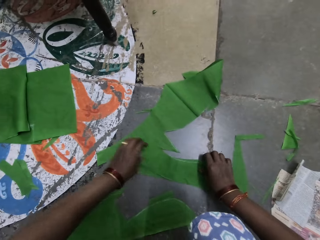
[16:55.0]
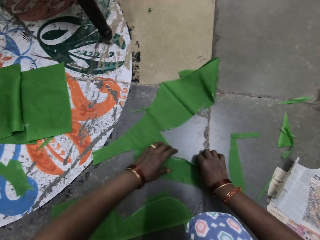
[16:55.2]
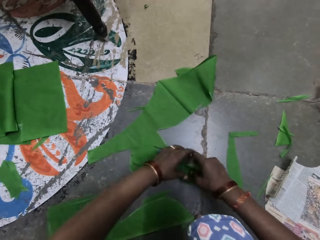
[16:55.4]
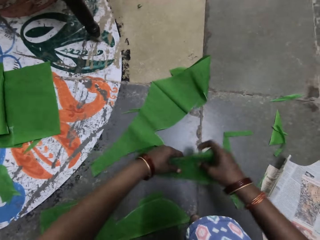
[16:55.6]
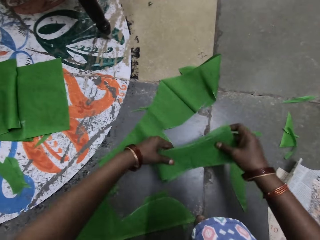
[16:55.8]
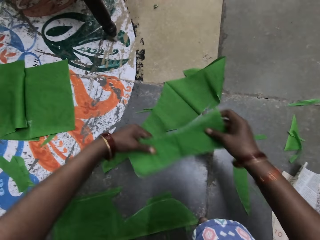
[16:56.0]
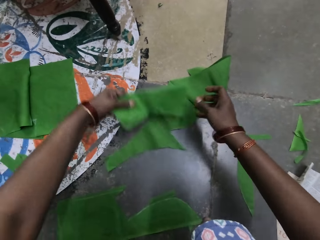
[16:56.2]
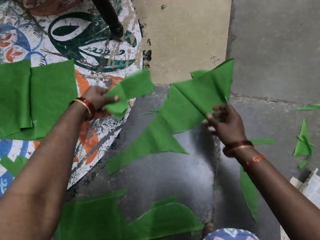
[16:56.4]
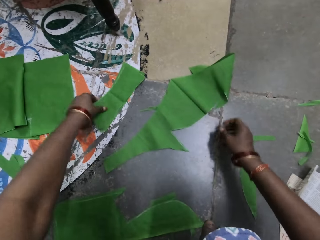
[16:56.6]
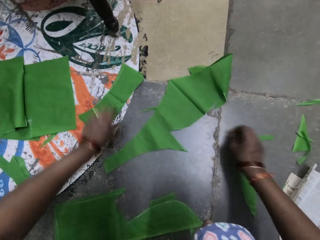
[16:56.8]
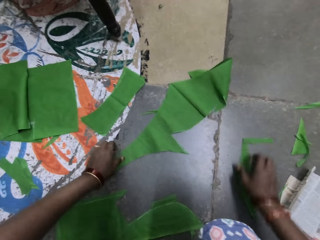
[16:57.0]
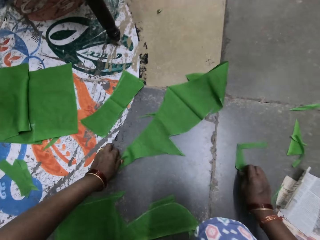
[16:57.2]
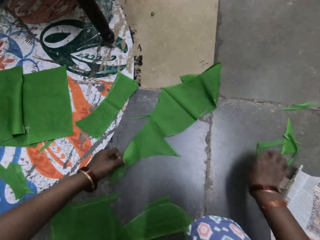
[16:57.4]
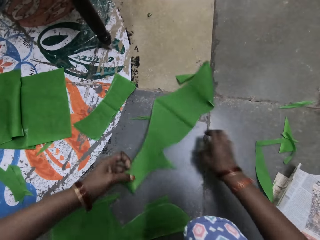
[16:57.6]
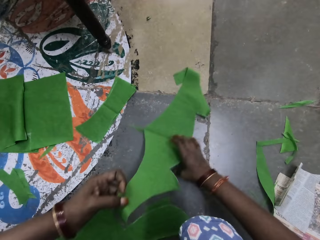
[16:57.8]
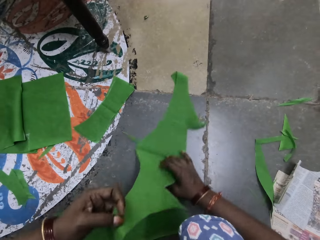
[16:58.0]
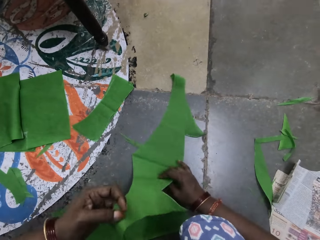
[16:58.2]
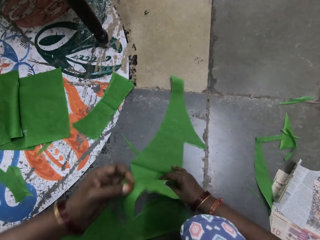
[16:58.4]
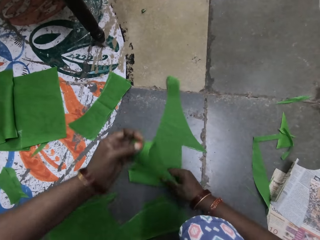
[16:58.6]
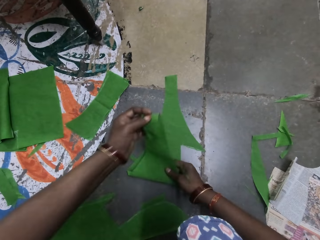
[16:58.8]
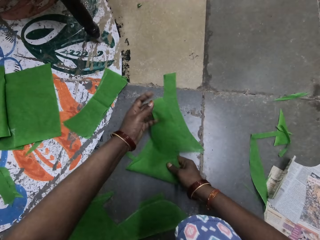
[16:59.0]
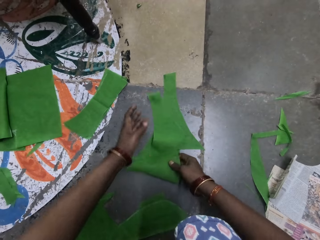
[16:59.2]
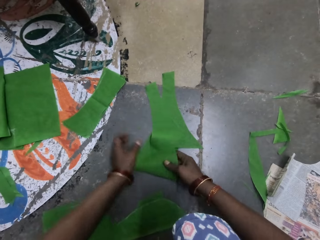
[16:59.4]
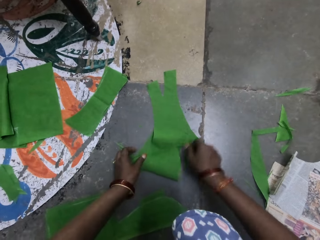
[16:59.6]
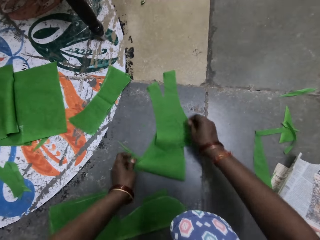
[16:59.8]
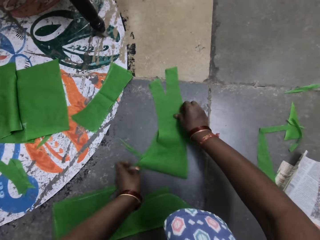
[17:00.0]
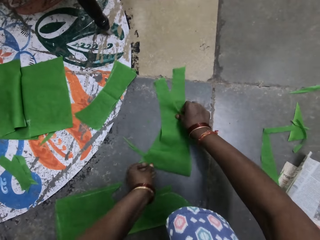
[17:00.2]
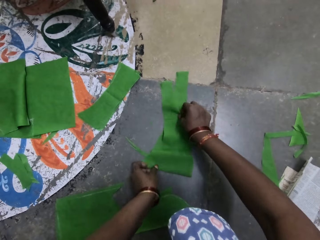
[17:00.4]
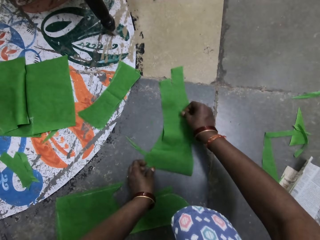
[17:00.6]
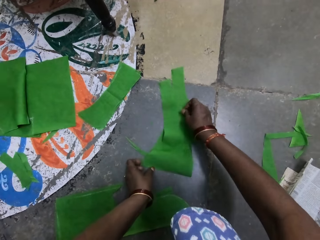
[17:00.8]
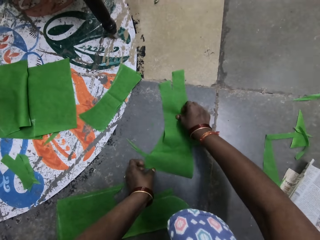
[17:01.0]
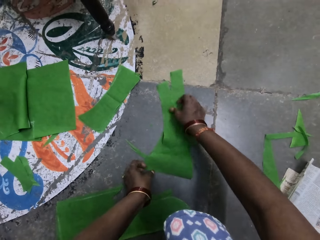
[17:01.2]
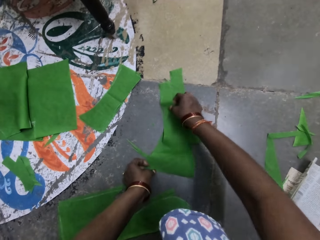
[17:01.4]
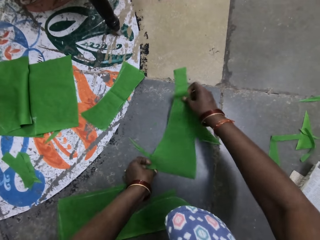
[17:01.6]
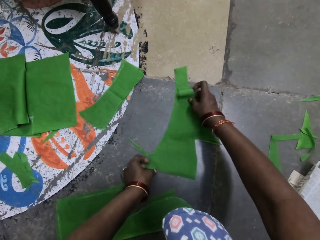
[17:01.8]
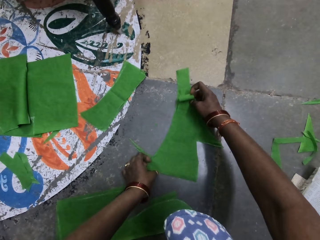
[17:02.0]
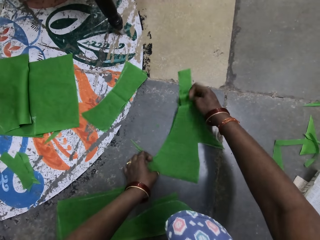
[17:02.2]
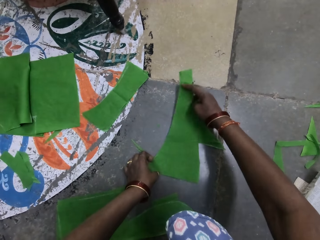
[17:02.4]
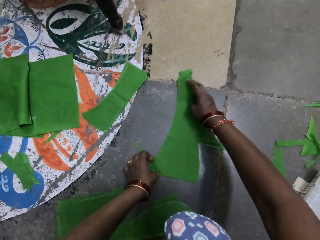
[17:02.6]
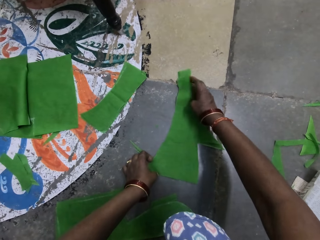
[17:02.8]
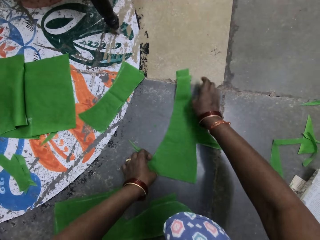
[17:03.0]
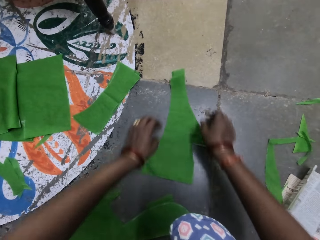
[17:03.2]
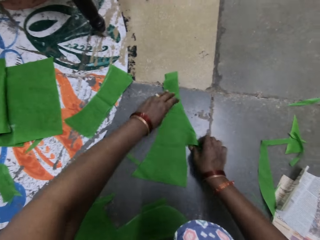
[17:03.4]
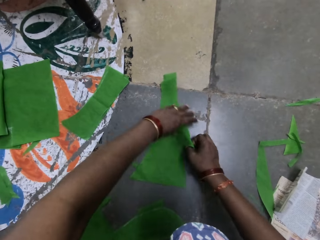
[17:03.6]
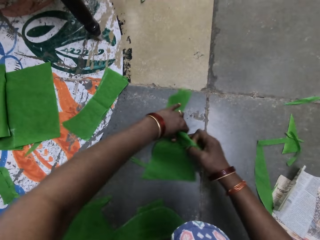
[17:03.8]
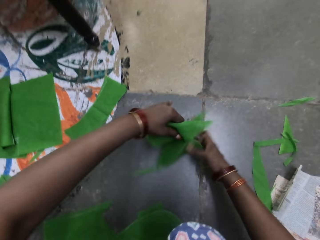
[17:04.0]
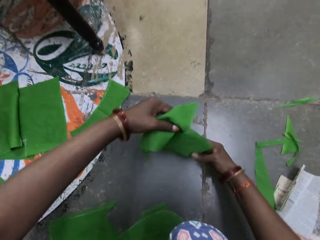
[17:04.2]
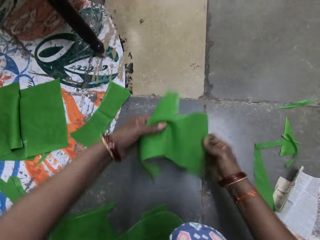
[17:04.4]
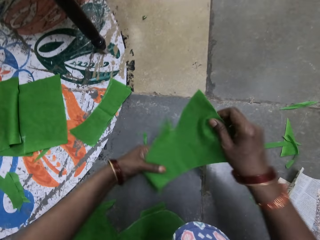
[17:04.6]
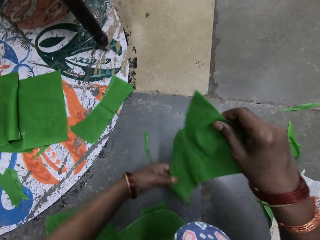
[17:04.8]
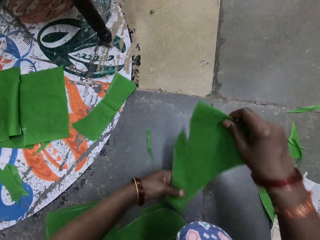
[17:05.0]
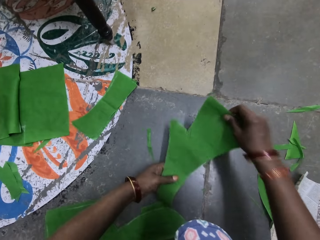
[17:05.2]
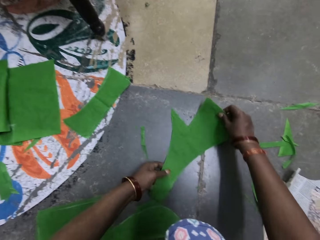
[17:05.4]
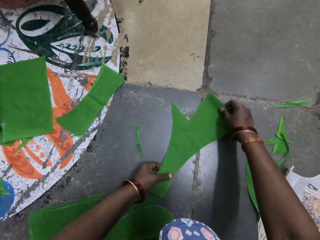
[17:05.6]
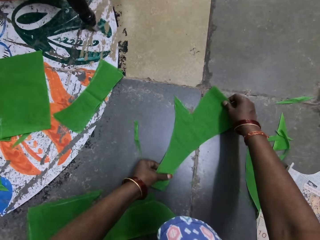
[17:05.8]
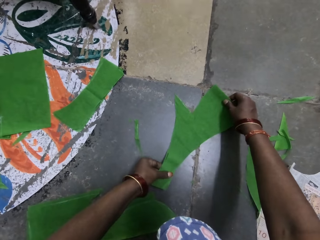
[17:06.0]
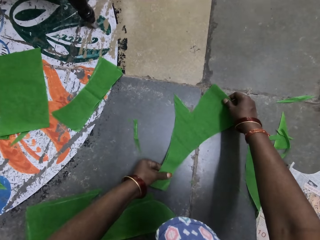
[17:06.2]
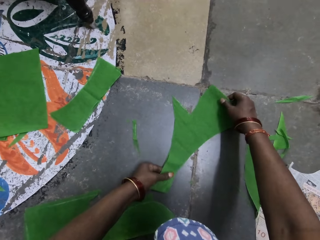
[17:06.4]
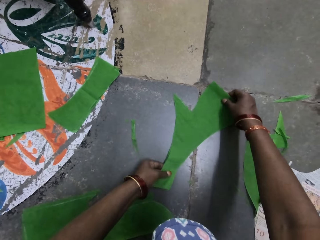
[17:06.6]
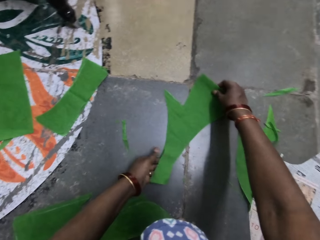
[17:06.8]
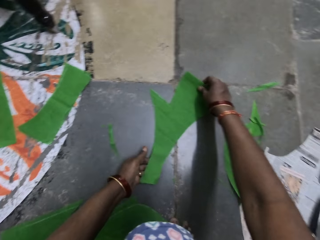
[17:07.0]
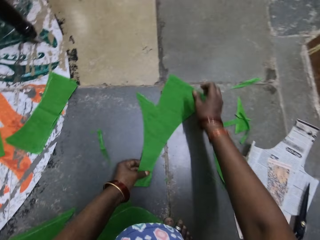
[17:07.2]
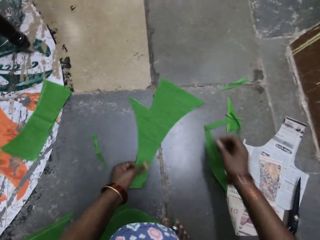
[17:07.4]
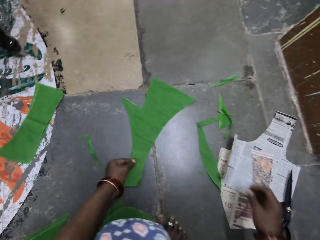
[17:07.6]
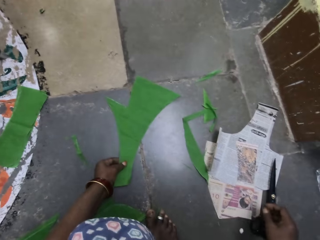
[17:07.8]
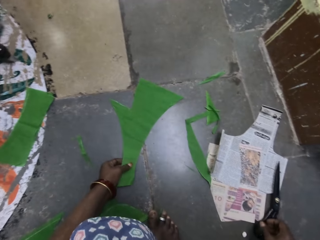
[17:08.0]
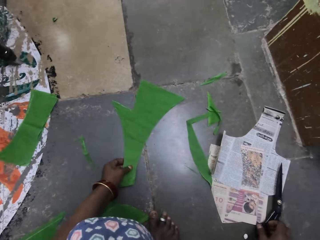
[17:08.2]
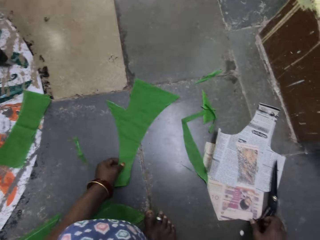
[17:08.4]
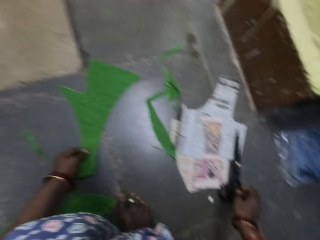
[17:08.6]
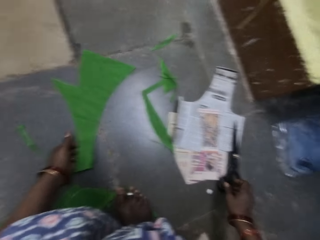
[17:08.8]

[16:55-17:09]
The camera wearer picks up cloth pieces or silk fiber. He adjusts the silk fiber with both hands. He puts down the silk fiber on the floor with his left hand. He adjusts the cloth pieces on the floor. He pushes aside the silk fiber with his right hand. He folds the silk fiber with his left hand. He adjusts the silk fiber with his right hand. He lifts the silk fiber with both hands and puts down the silk fiber with both hands.

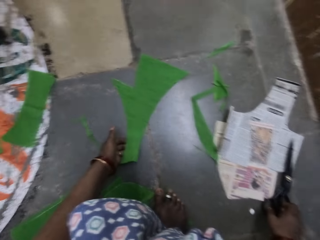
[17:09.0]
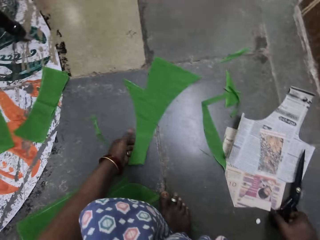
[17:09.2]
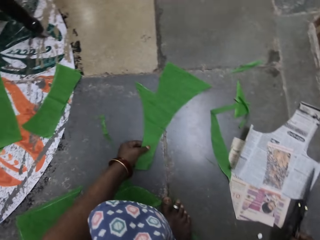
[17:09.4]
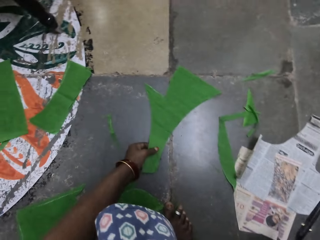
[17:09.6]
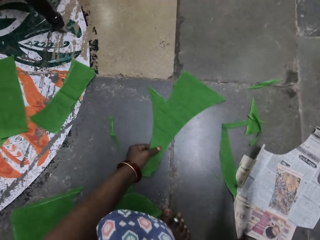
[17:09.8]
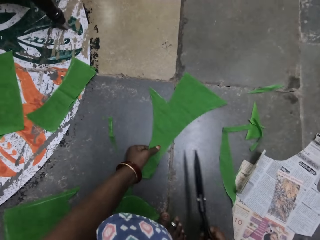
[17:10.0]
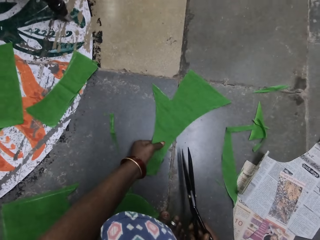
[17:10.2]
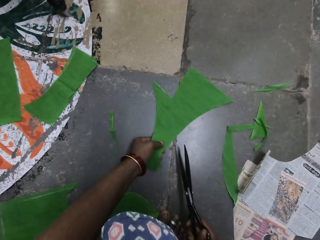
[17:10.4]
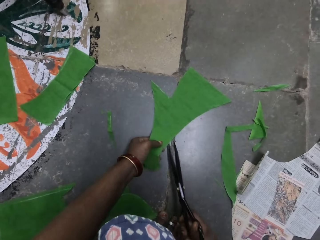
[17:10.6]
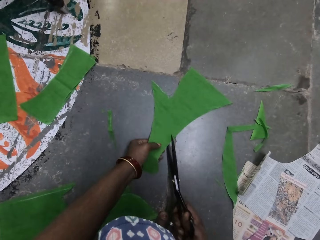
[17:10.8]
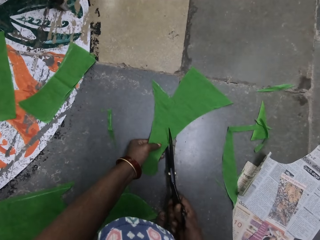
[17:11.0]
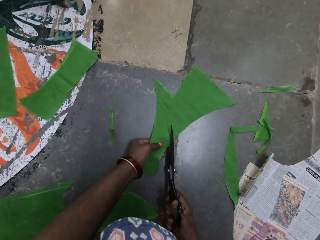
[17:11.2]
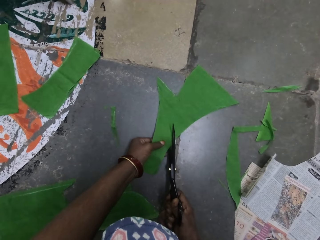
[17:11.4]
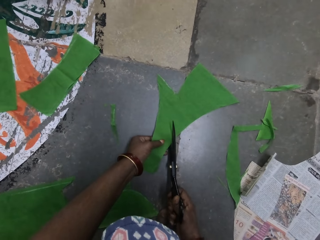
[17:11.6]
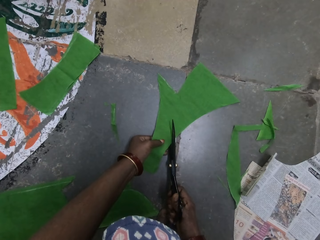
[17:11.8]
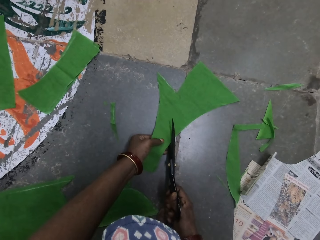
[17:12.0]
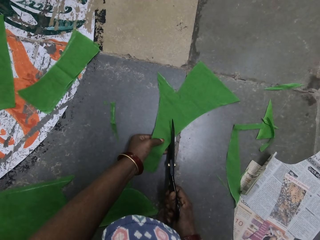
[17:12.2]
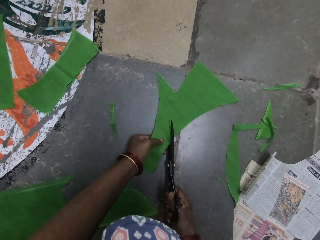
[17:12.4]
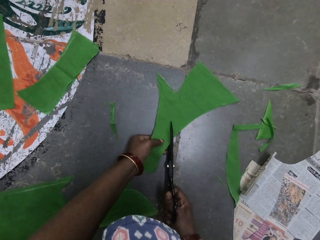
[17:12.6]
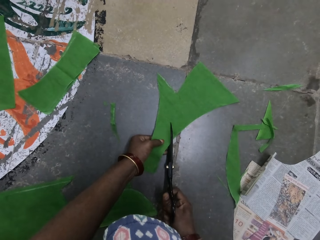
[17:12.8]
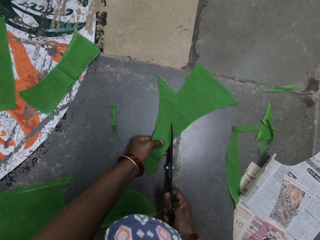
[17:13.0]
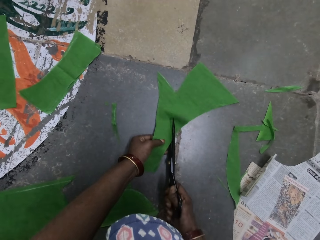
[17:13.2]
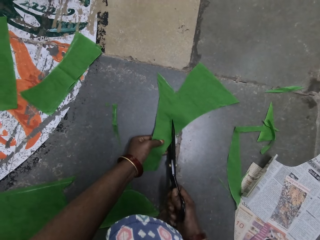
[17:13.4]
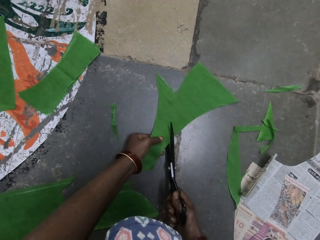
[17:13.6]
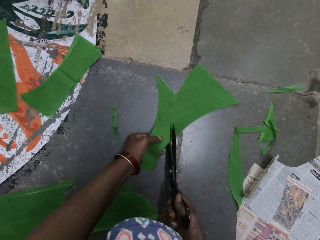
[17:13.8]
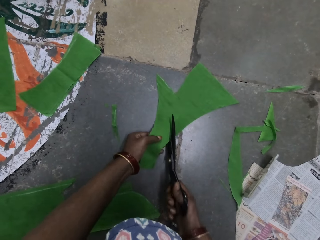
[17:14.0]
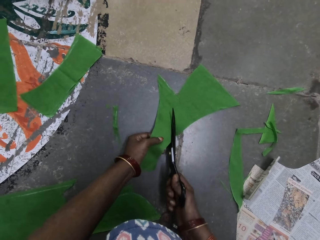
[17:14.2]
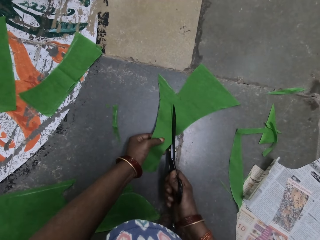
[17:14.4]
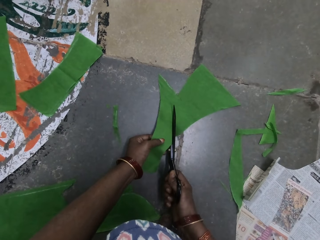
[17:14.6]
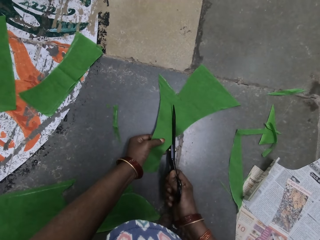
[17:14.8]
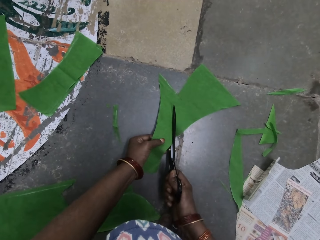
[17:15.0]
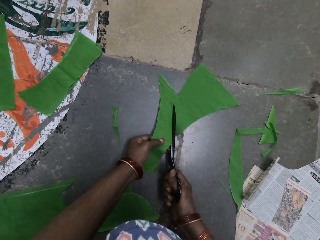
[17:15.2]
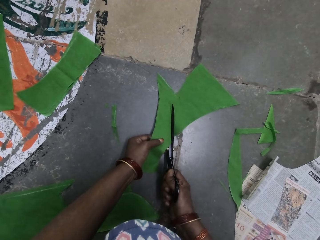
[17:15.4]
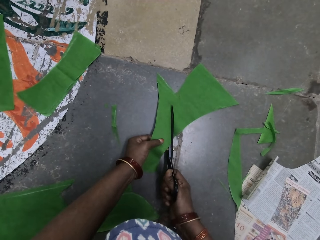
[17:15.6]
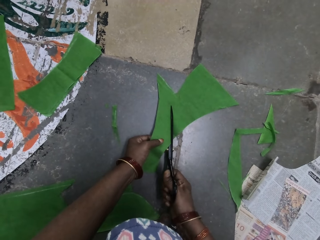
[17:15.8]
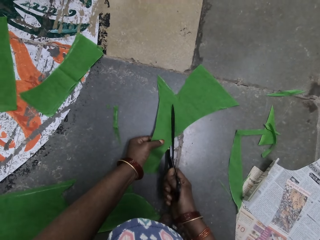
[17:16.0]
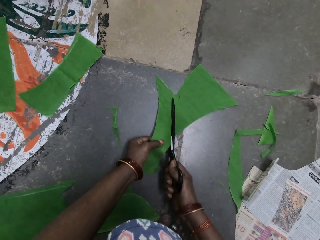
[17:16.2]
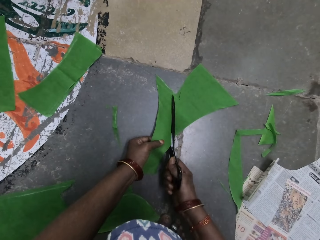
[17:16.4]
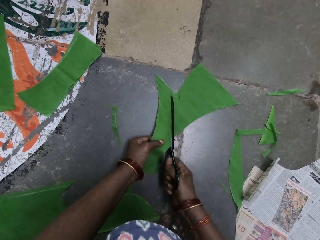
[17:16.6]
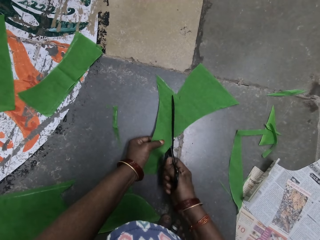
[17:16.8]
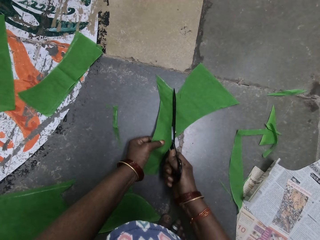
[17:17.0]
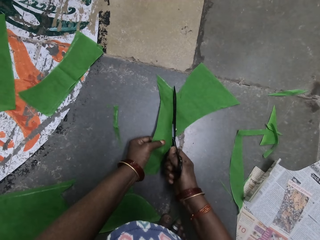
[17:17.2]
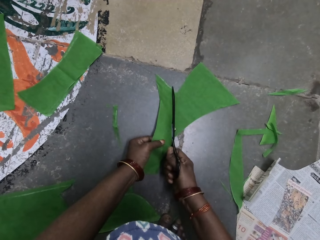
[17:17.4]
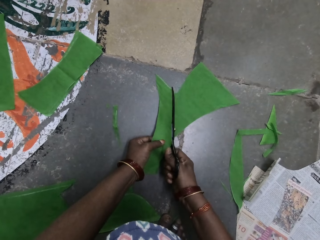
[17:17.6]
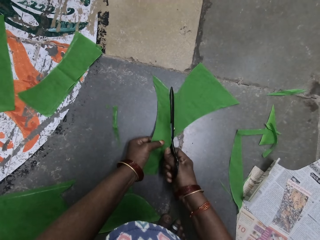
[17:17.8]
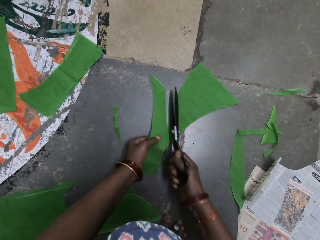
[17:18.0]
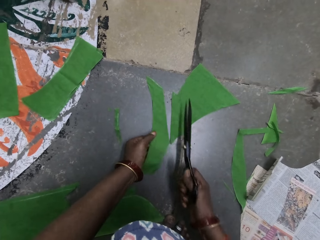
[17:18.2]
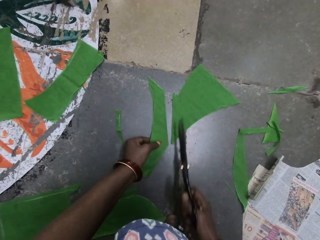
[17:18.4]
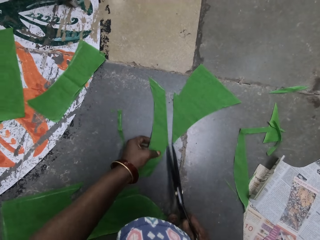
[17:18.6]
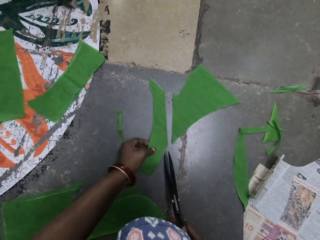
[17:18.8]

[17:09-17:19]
The camera wearer picks up the scissors with his right hand. He cuts the silk fiber with the scissors with his right hand.
